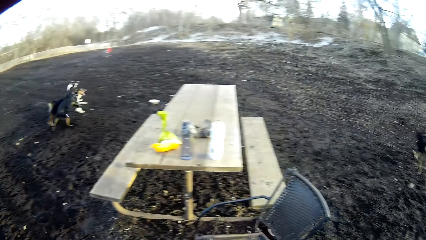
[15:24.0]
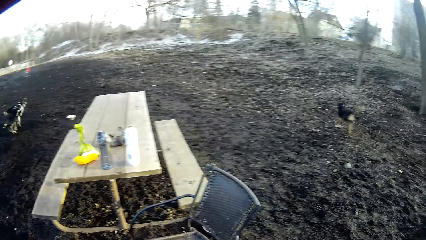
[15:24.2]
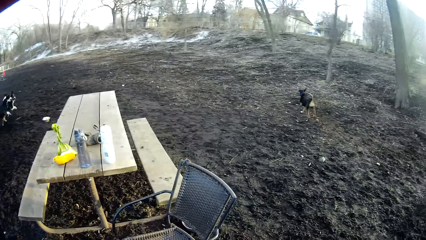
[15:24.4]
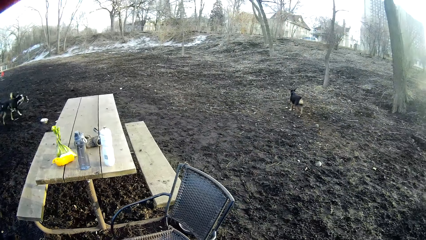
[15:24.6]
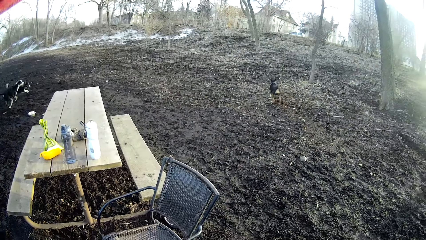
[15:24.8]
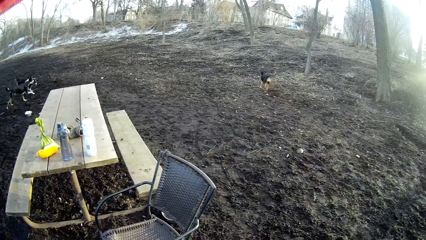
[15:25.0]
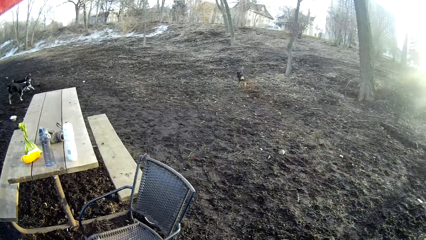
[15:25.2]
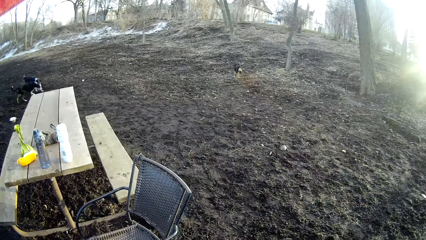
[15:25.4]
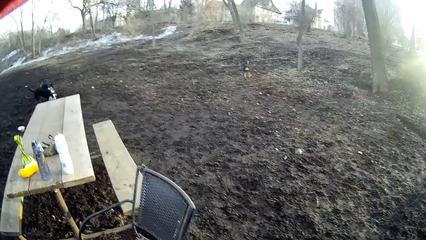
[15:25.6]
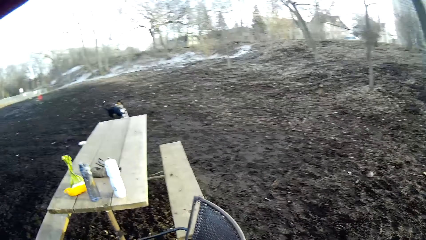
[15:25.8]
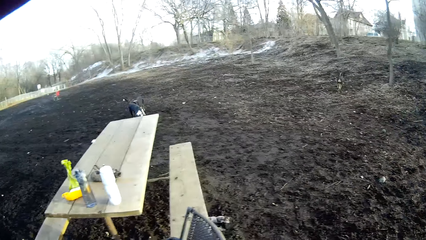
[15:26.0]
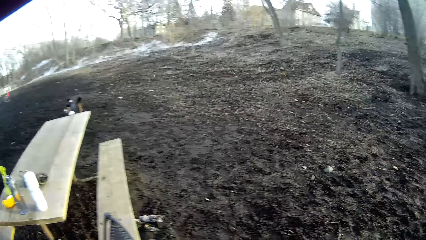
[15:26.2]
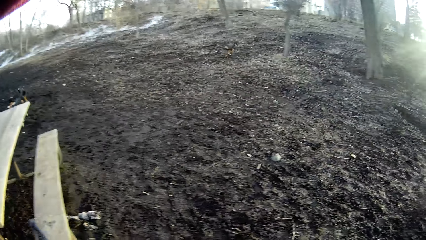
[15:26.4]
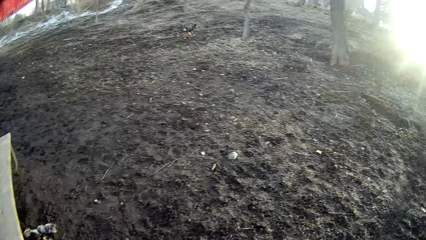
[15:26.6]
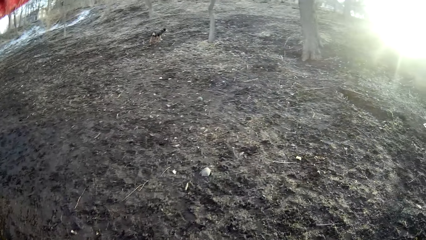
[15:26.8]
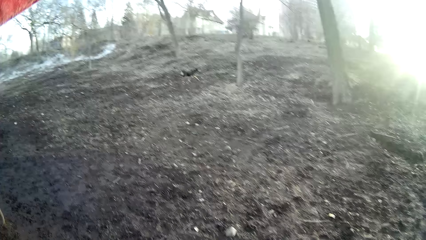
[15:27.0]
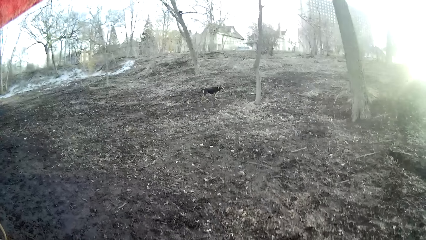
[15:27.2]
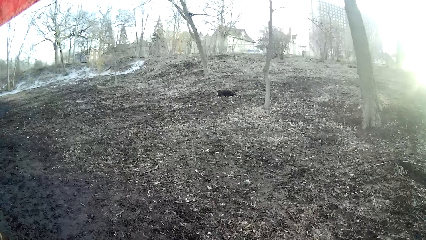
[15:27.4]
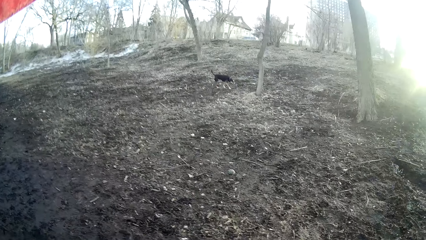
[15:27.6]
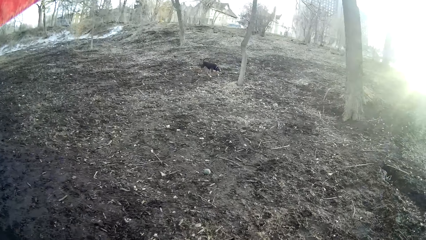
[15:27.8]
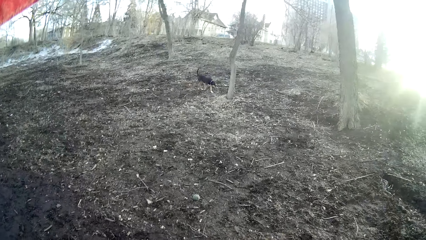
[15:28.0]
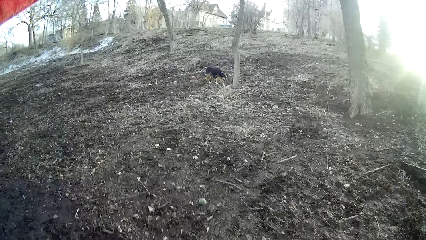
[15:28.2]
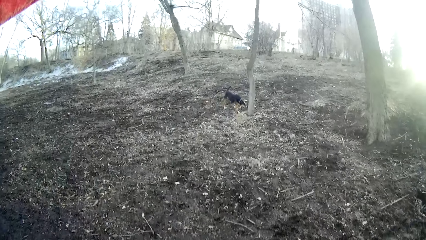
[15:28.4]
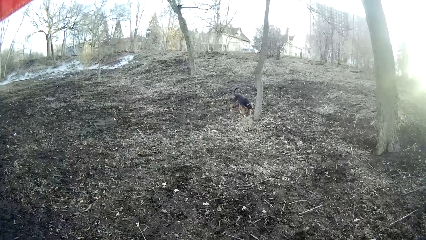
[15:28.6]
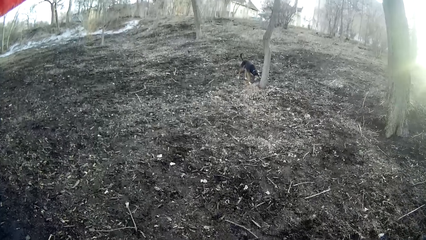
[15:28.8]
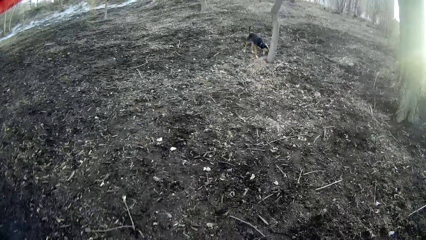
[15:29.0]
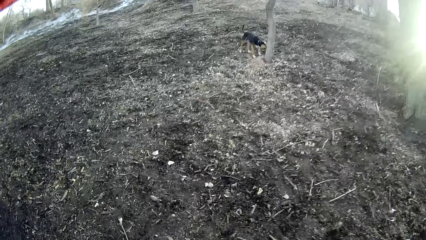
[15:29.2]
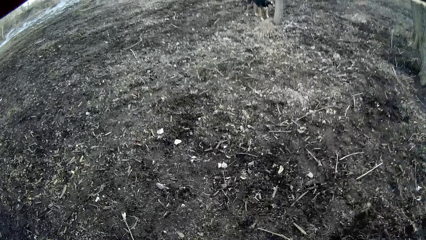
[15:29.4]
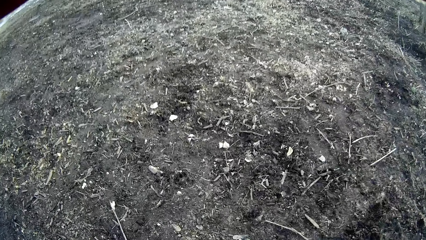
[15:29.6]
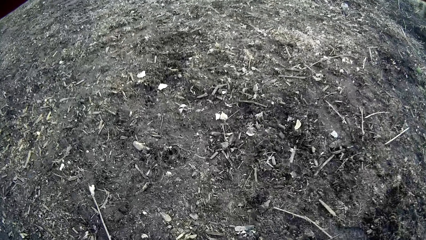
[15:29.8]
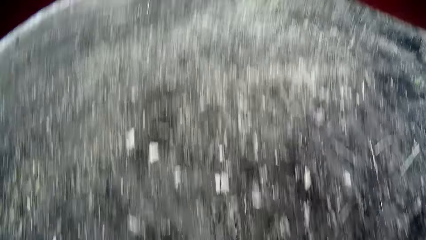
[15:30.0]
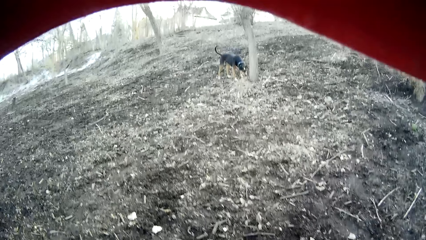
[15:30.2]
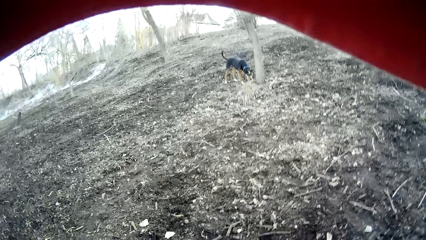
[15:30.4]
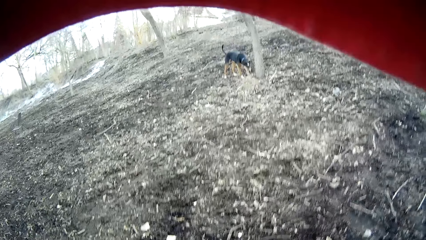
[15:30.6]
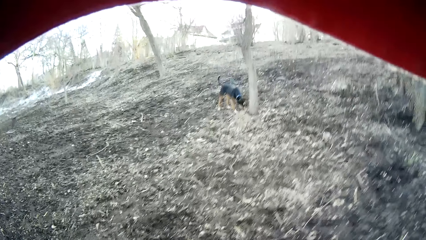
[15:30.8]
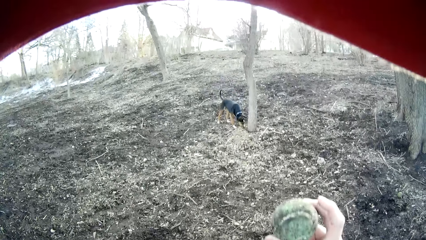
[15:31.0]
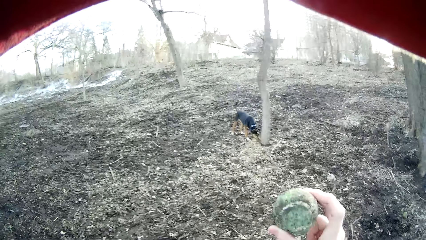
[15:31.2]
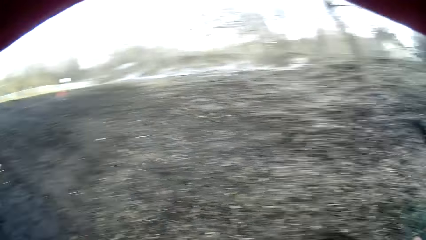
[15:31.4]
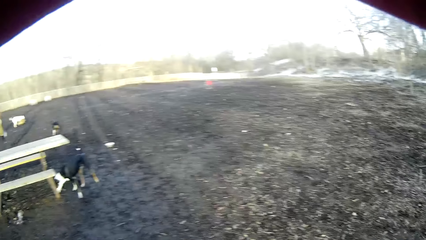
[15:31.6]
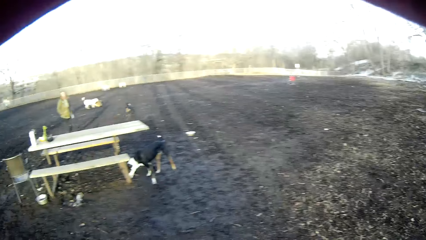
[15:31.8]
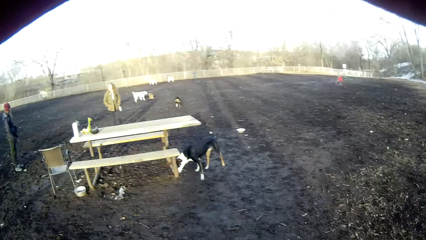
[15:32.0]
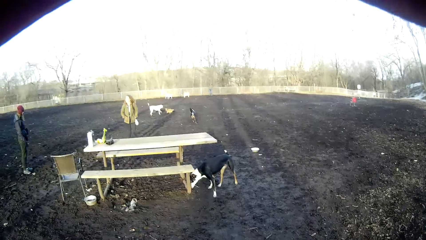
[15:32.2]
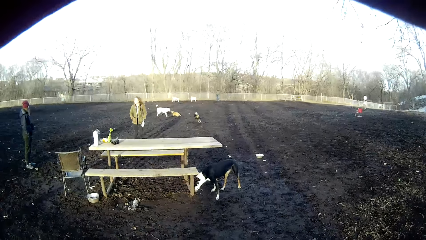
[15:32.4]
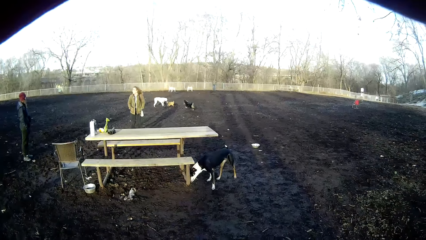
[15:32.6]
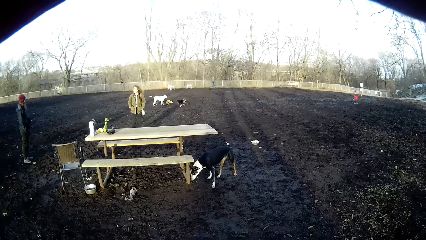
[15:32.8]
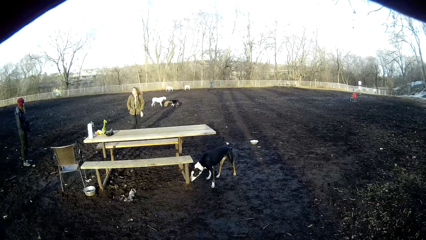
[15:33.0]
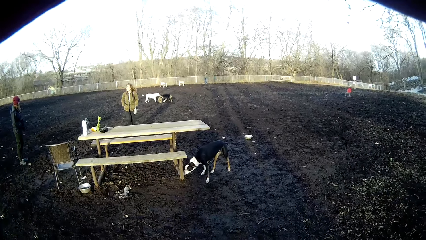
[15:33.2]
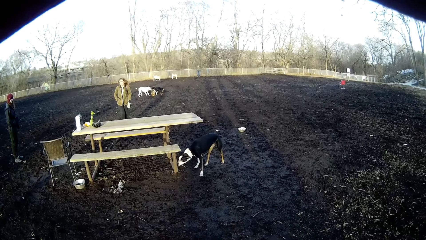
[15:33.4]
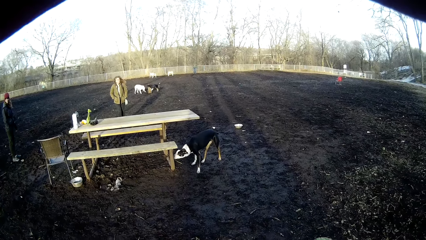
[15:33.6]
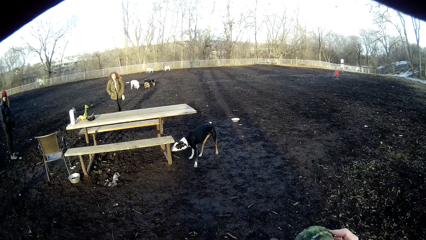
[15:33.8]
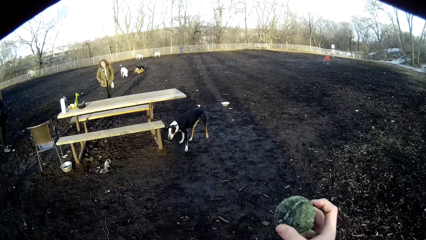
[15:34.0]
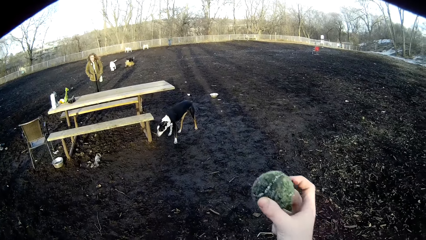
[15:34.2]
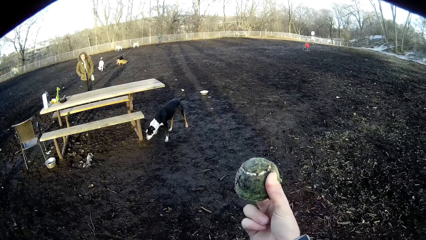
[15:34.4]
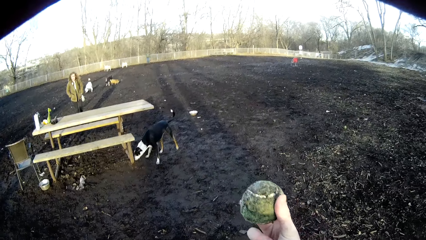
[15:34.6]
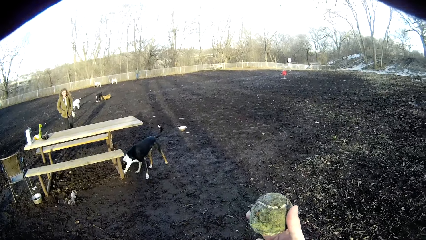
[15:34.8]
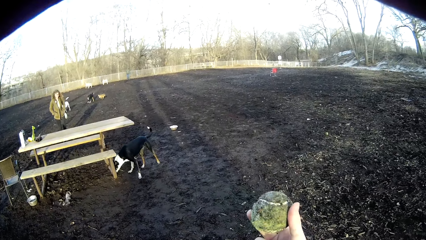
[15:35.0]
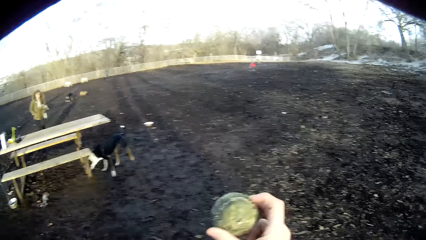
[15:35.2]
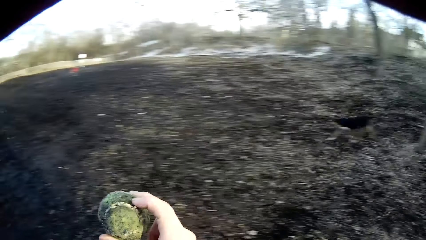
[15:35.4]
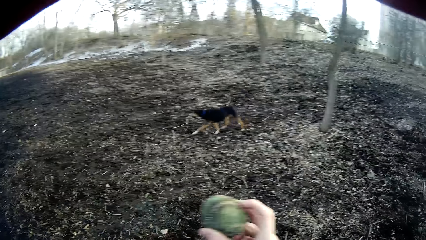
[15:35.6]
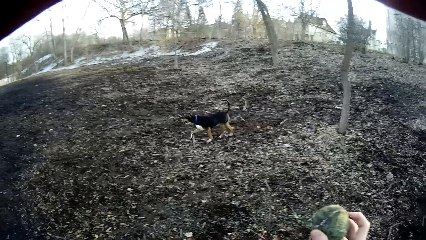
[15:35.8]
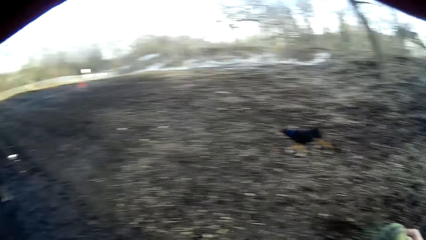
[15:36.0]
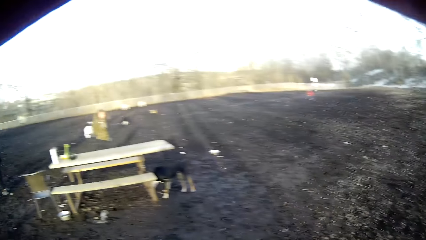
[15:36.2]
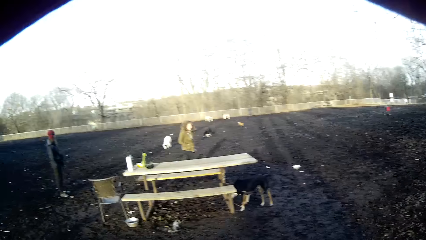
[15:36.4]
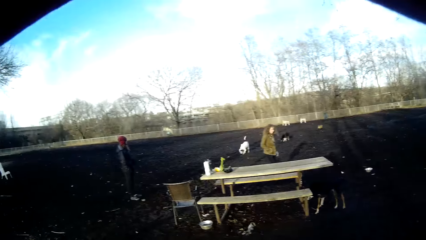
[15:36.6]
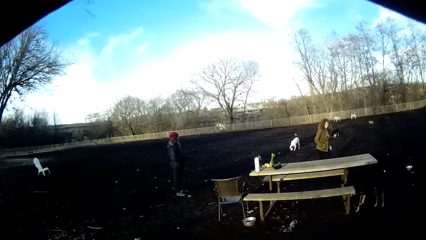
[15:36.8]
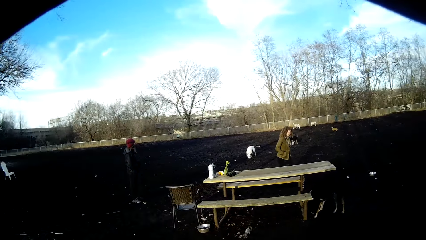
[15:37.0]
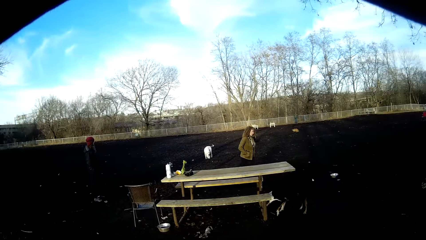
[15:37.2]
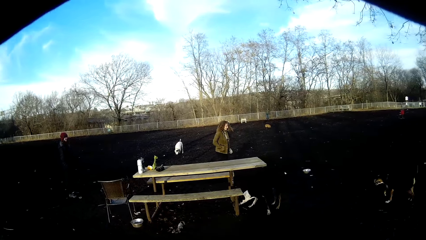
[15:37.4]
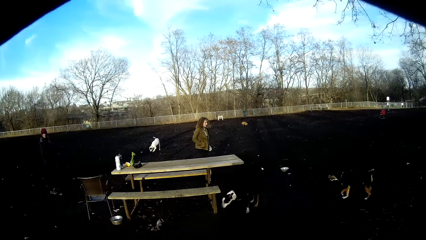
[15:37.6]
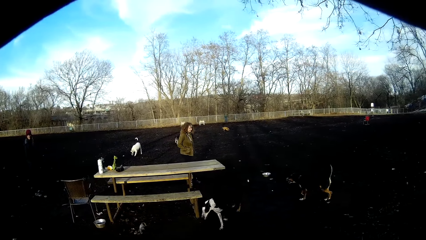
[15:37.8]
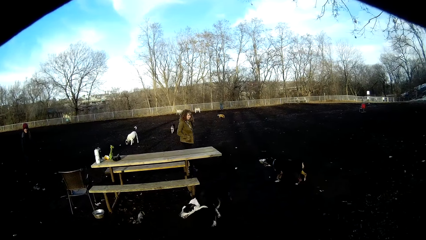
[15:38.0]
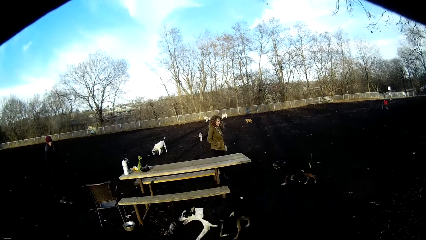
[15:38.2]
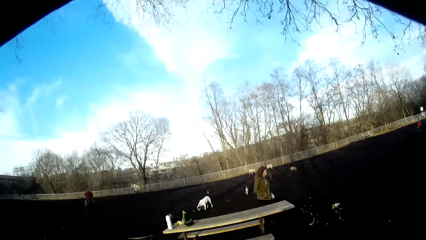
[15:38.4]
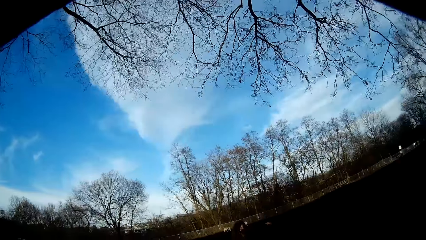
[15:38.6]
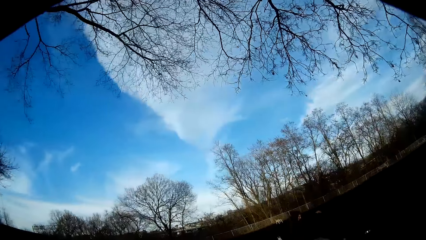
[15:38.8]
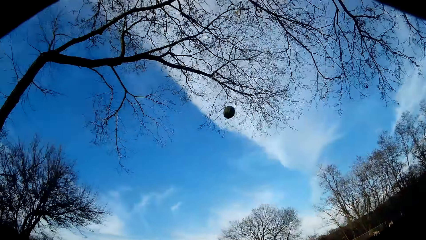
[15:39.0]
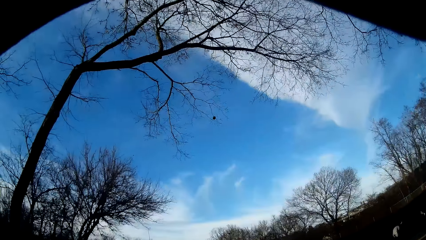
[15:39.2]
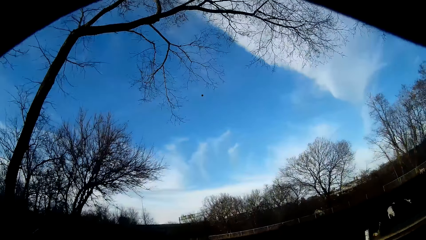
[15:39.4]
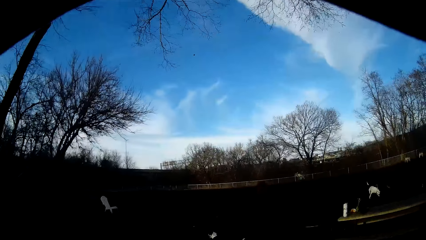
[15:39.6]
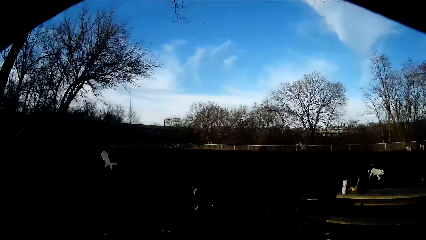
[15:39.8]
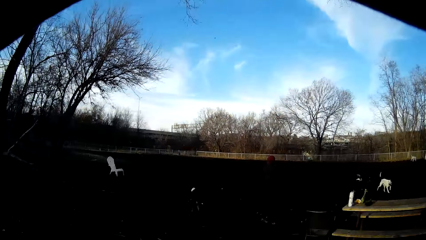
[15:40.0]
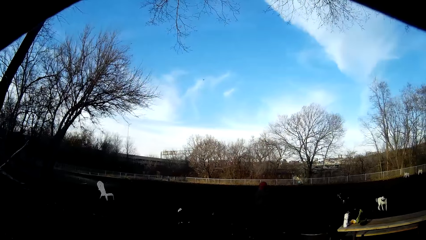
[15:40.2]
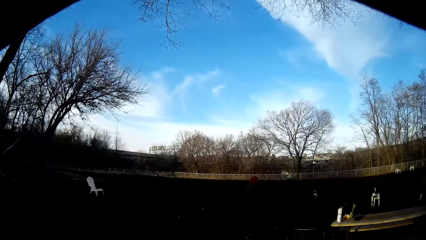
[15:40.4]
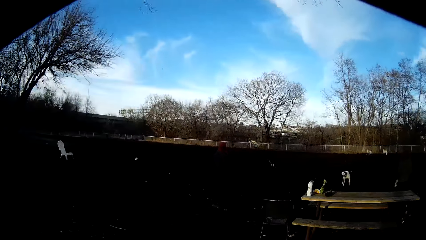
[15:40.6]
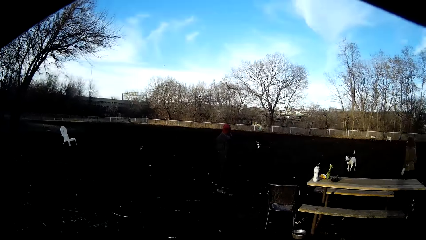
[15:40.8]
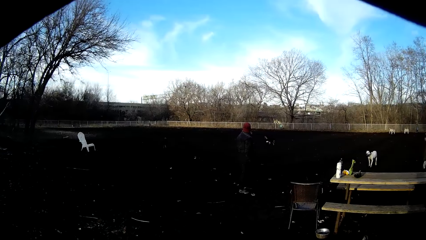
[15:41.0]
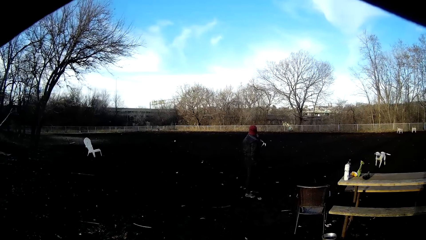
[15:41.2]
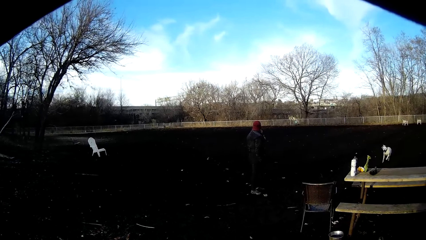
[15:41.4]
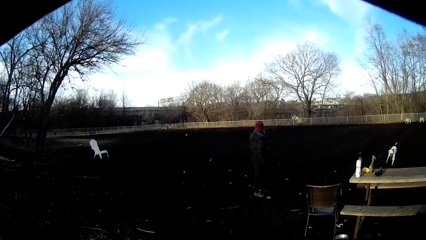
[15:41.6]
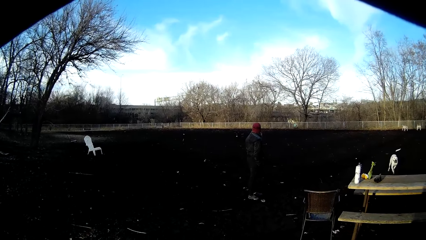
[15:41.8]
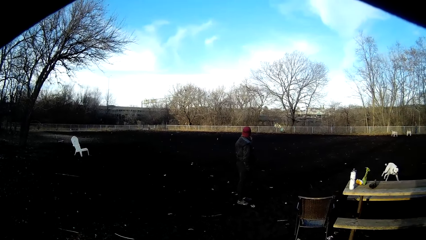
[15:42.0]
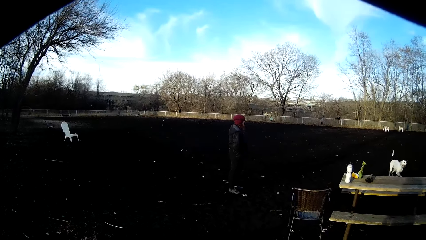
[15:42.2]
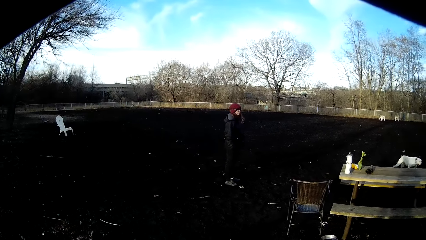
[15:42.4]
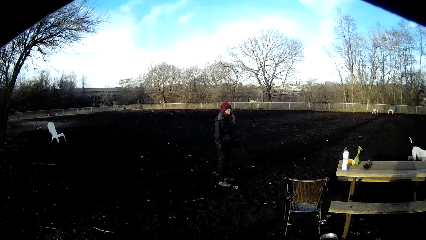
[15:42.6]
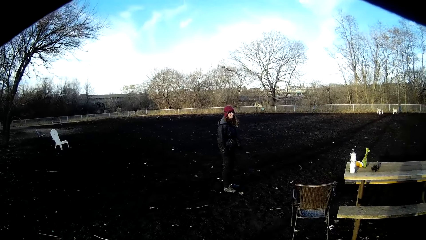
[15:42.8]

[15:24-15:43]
The camera wearer walks in the field. They look at the ball. They look at the ball again. They throw the ball.
